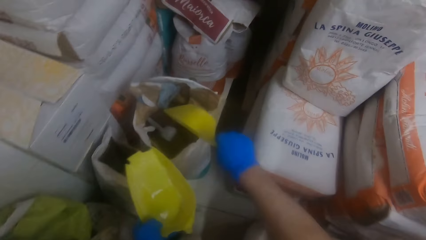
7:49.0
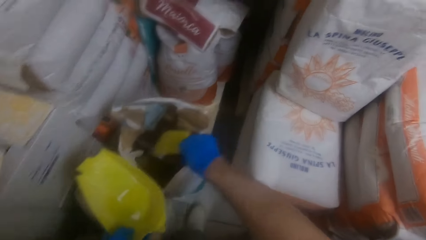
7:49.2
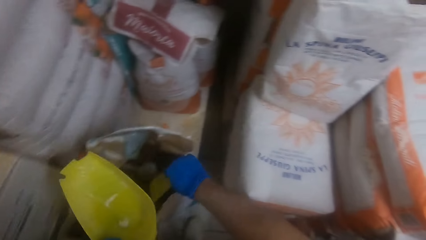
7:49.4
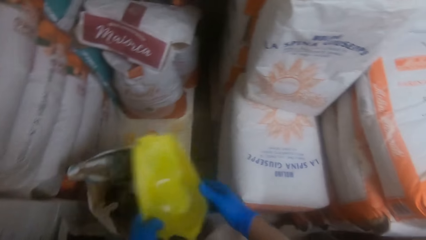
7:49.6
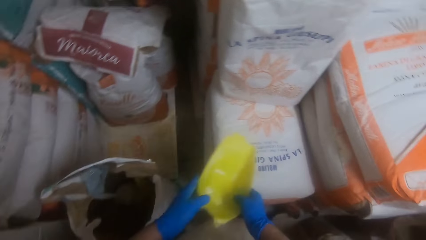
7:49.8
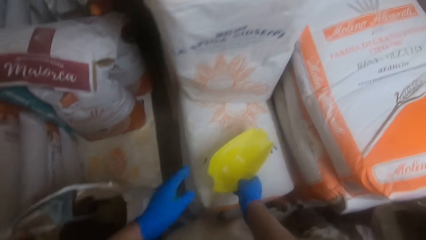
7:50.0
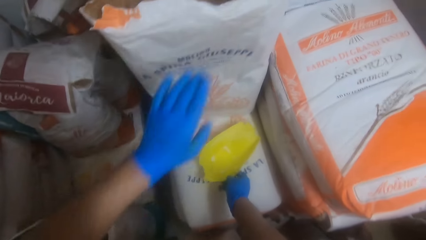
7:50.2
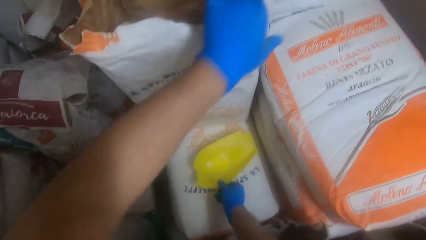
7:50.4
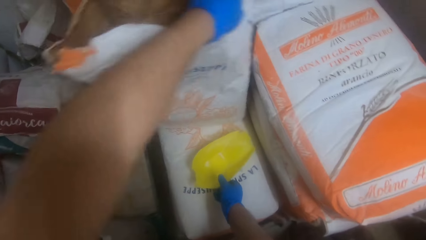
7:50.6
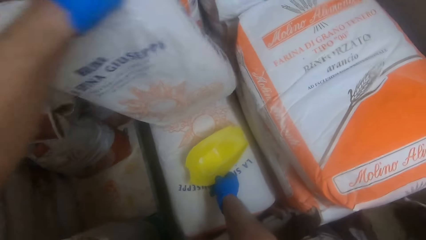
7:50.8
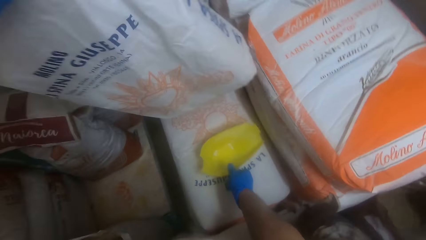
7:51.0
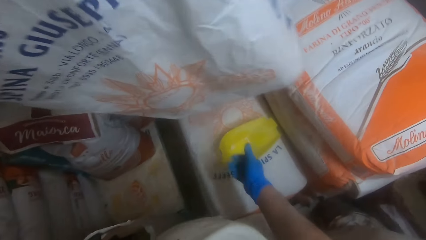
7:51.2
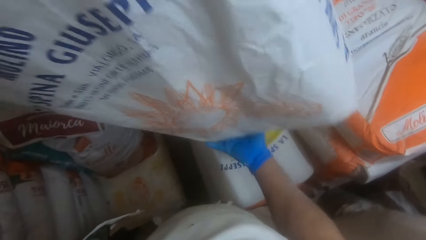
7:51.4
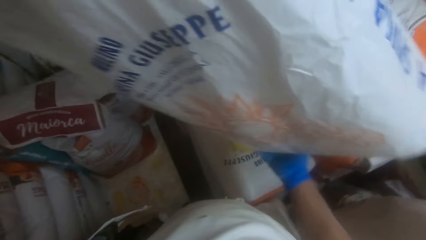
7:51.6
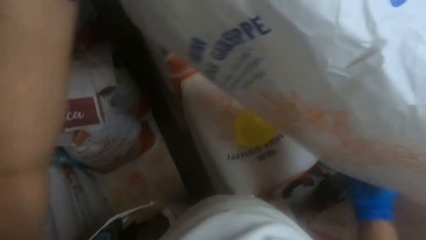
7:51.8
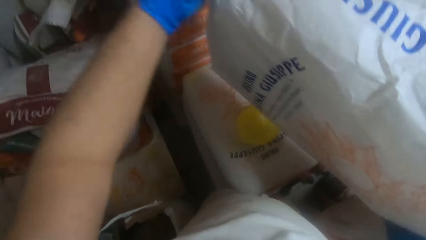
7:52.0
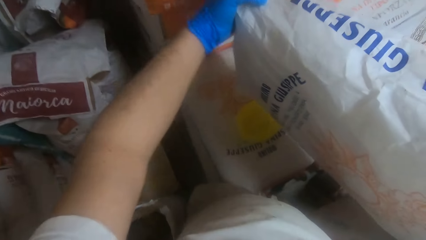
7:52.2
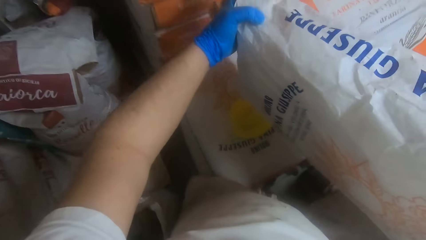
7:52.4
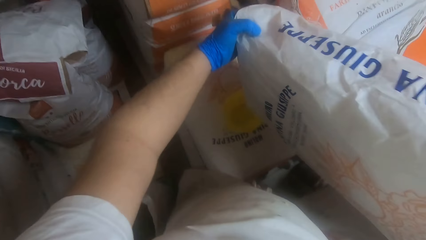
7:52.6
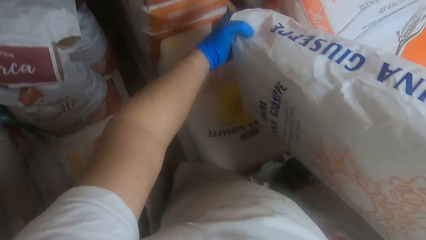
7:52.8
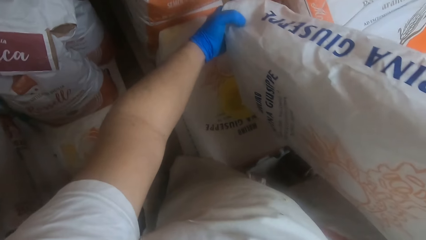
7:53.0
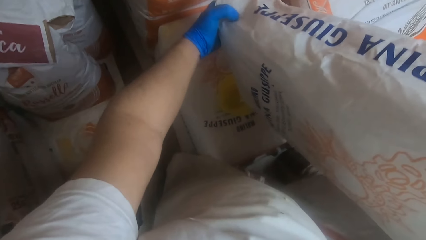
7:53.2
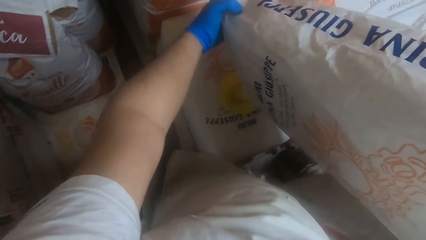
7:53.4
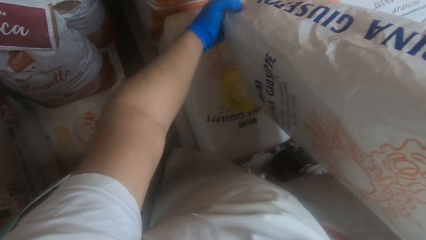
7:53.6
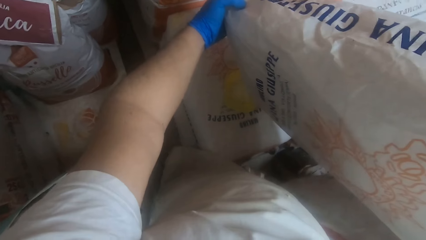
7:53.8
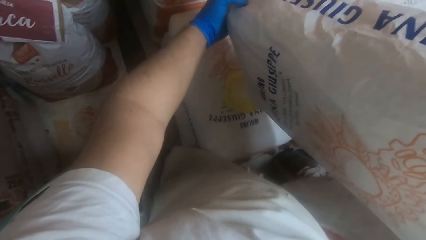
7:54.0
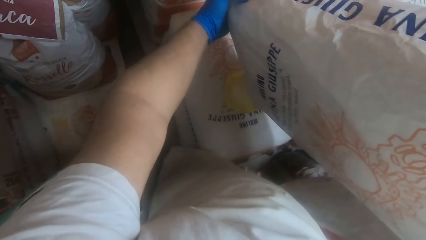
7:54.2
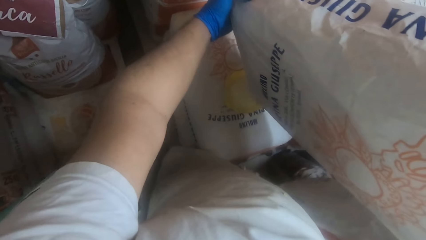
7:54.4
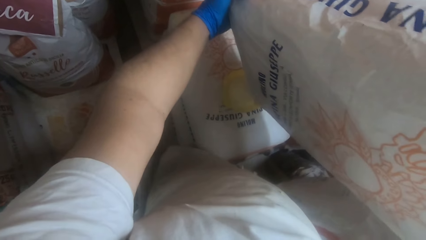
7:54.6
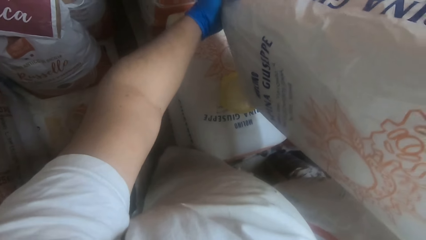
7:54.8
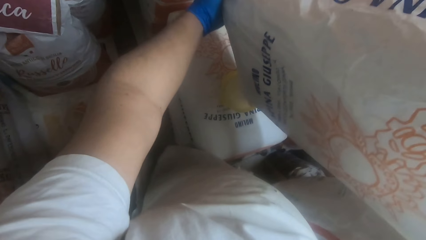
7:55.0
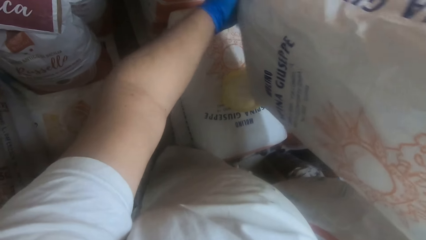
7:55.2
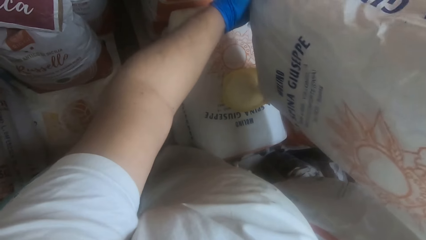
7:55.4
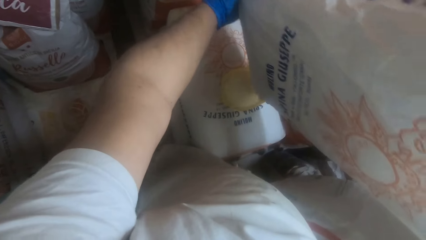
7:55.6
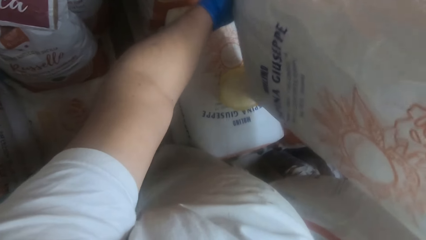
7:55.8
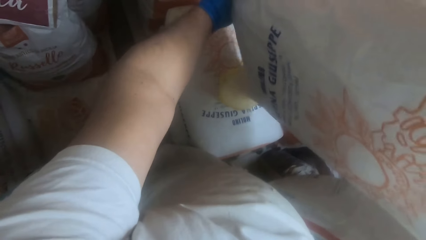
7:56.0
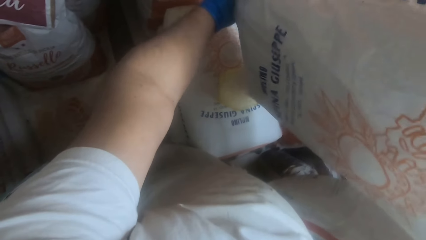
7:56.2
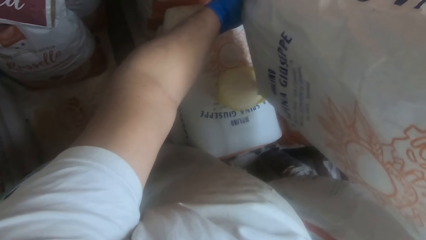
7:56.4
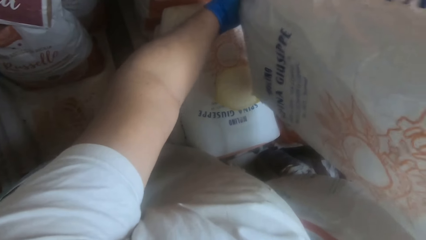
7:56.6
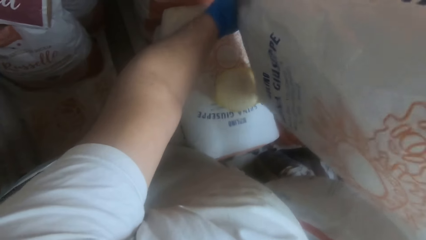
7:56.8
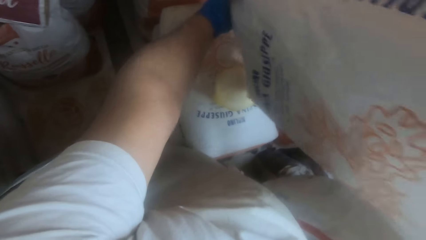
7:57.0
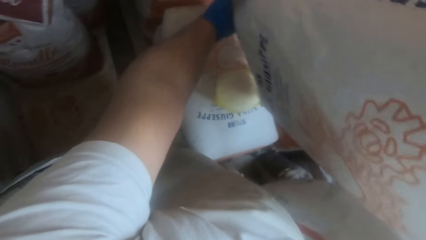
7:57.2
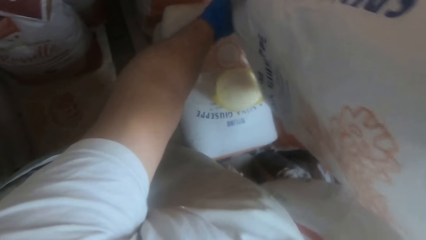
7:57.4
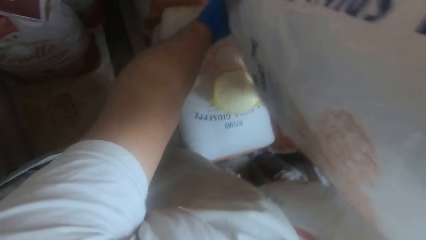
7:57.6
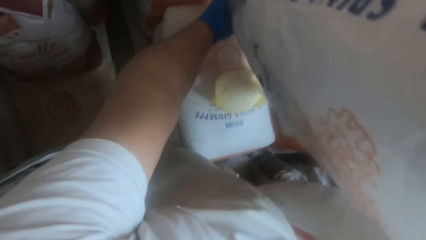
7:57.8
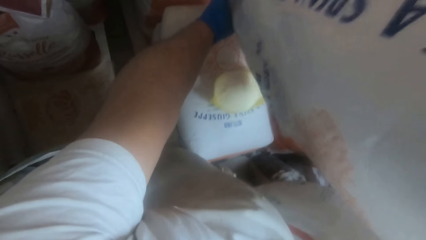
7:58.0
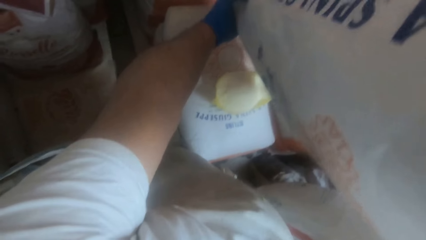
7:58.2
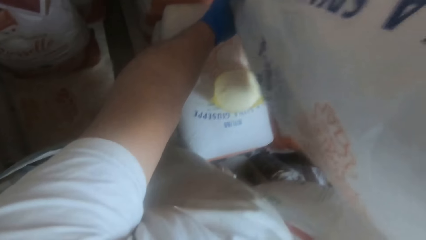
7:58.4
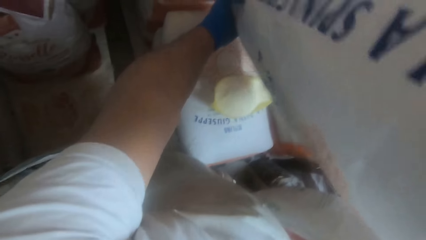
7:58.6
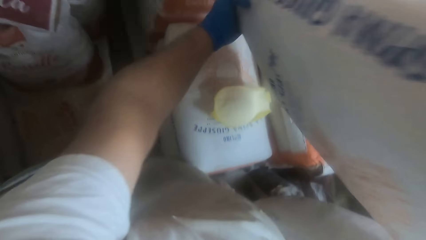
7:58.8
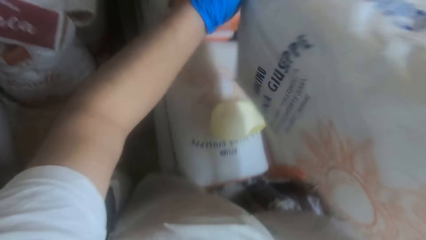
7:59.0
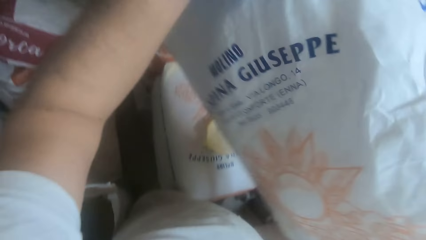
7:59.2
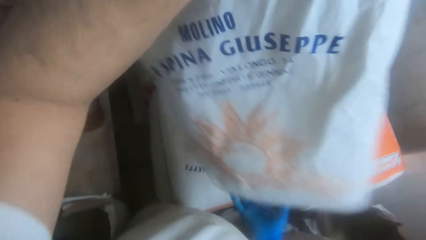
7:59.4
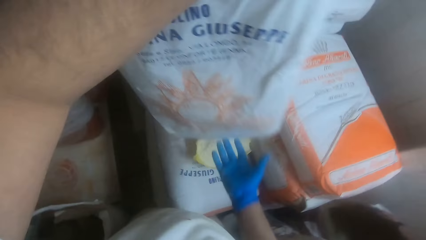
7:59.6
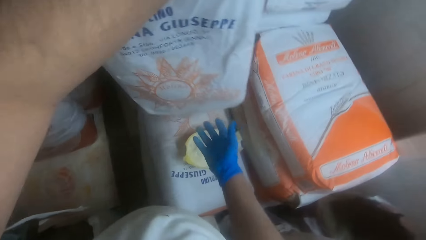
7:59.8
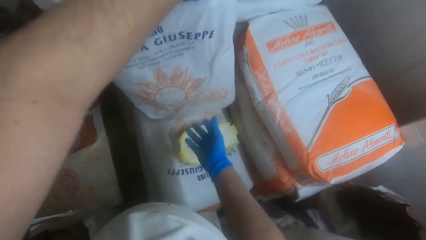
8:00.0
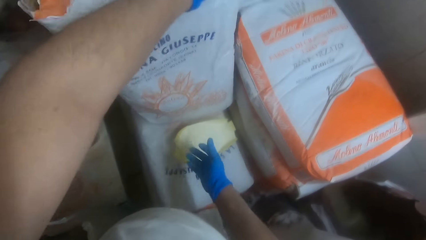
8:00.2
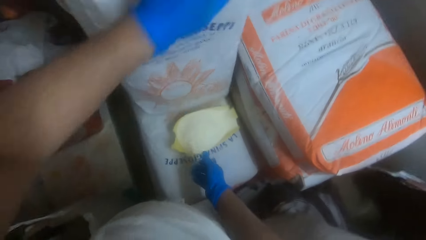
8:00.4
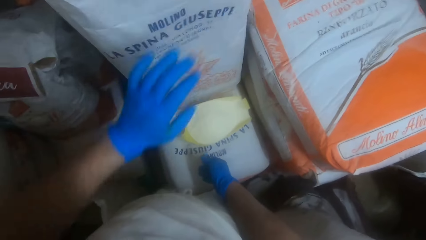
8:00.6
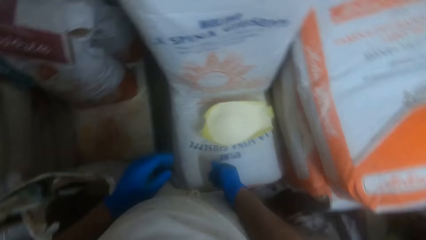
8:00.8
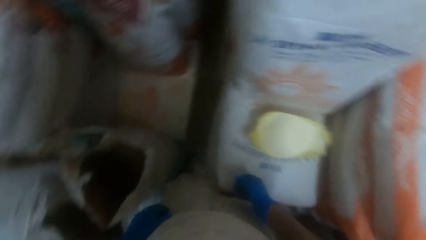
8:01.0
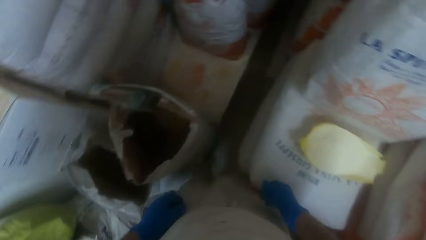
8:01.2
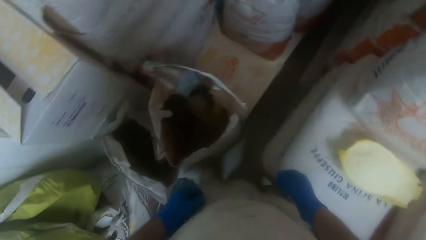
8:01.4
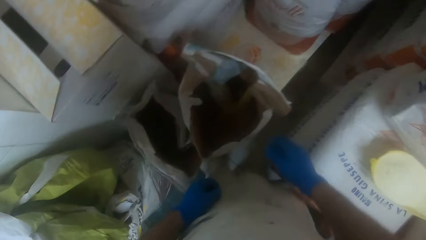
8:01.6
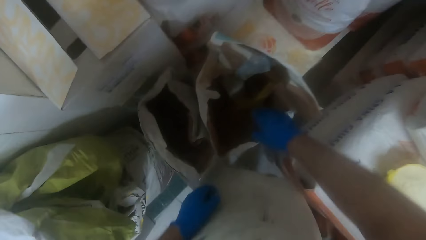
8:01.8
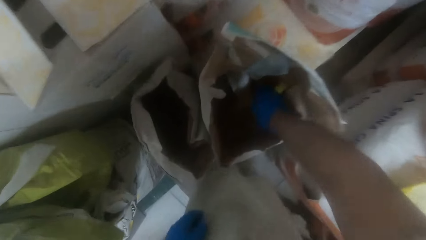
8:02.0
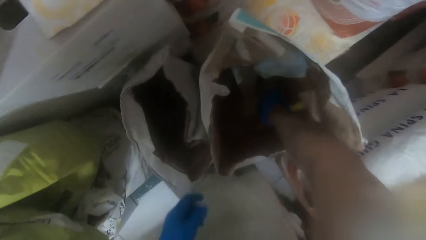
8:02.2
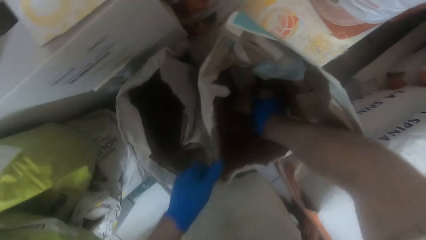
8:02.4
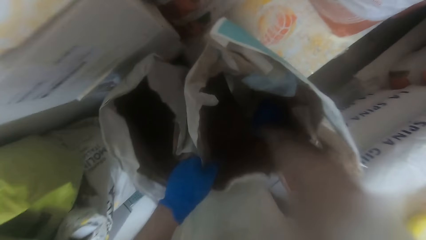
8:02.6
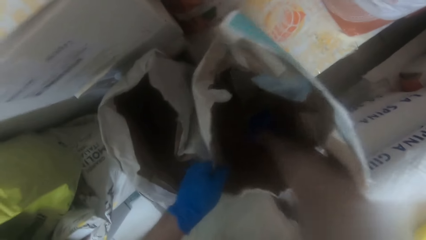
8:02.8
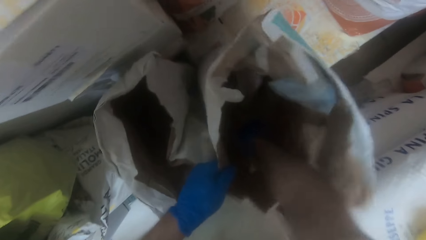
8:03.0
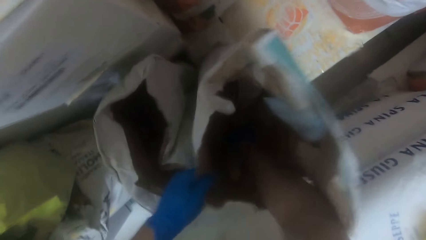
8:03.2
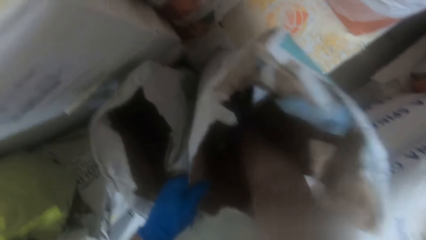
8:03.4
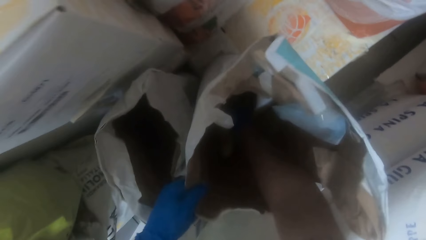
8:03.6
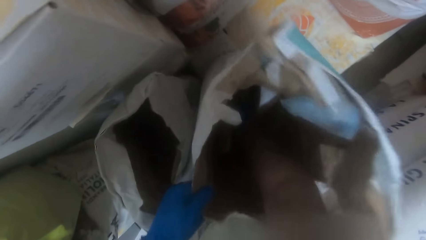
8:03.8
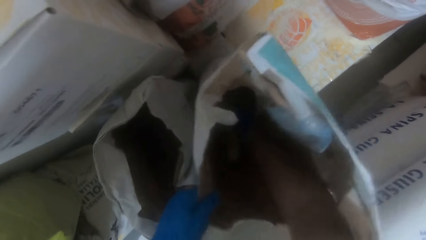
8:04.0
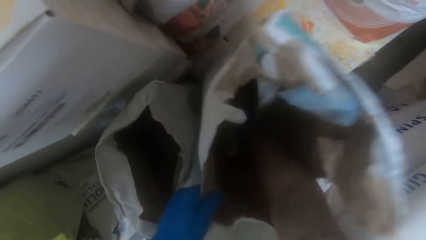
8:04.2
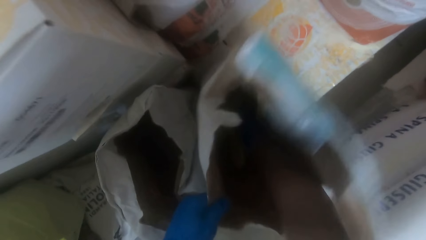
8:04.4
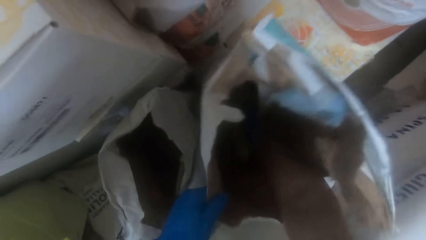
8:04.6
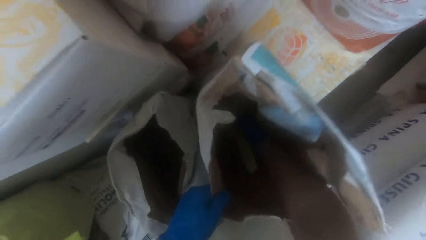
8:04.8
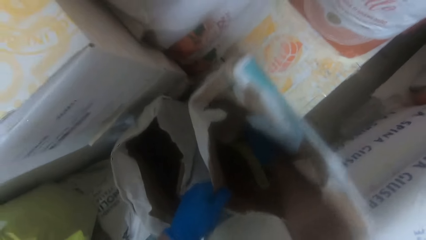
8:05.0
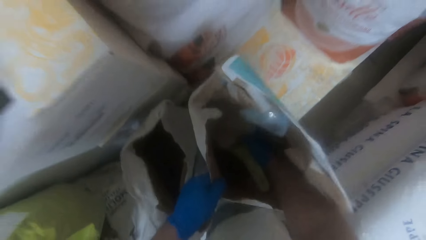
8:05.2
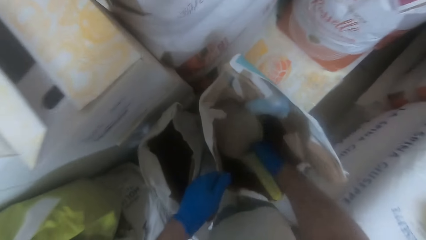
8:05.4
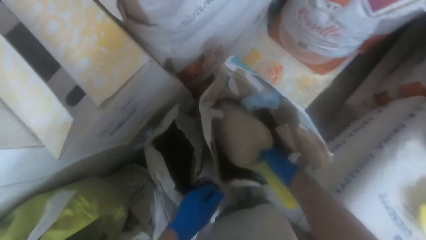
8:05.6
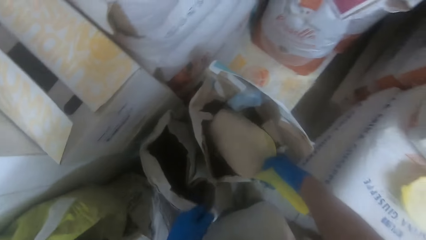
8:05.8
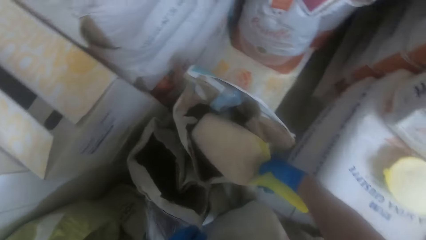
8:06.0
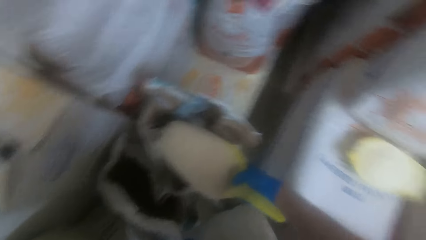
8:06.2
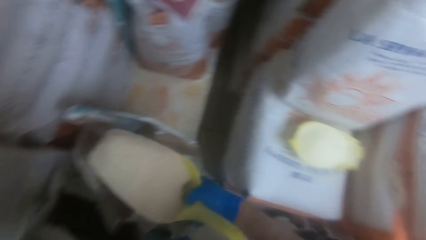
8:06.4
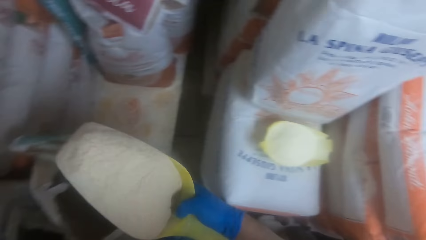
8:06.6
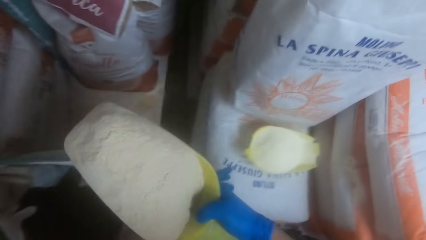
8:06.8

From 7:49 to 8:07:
The camera wearer dips one of the plastic spoons into a bag of flour. They remove the flour bag. They turn the bag of flour. They turn the flour into the second spoon. They drop the empty bag of flour on top of the other bags of flour on the floor. They pick up the scooping spoon. They carry flour from the bag of flour with the plastic spoon.
